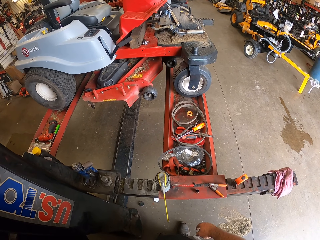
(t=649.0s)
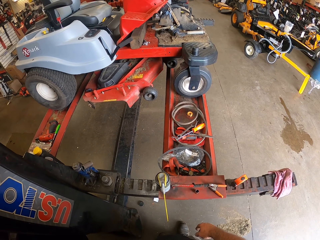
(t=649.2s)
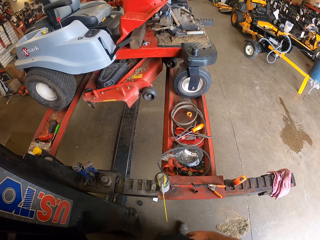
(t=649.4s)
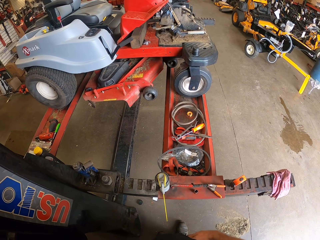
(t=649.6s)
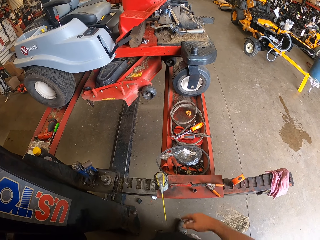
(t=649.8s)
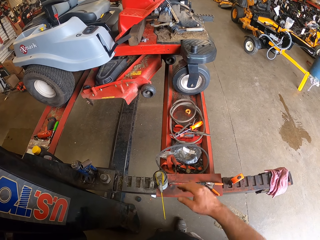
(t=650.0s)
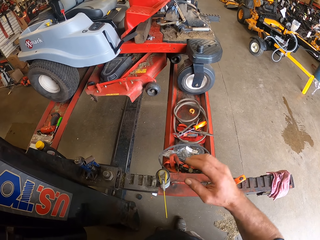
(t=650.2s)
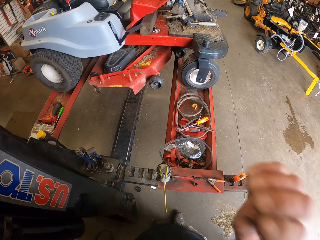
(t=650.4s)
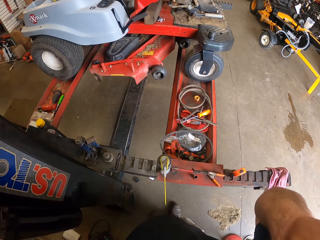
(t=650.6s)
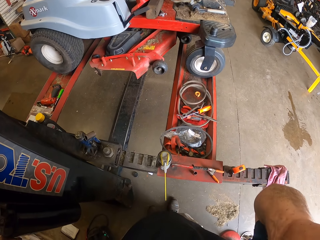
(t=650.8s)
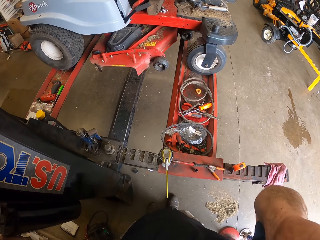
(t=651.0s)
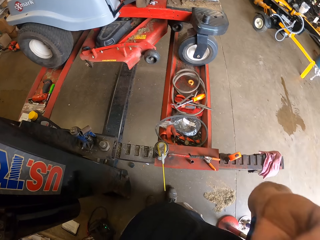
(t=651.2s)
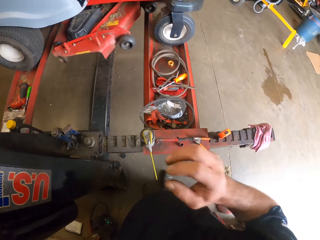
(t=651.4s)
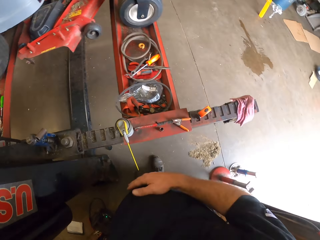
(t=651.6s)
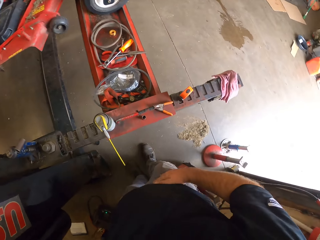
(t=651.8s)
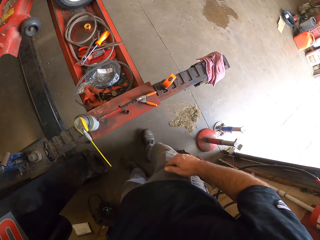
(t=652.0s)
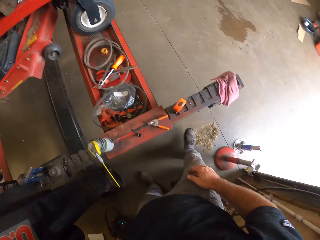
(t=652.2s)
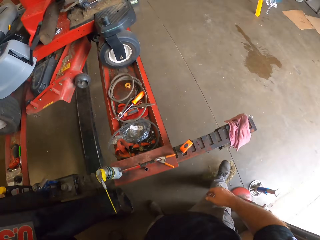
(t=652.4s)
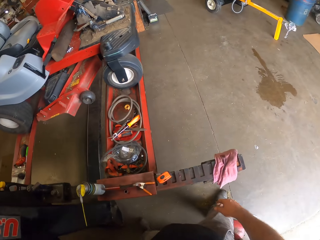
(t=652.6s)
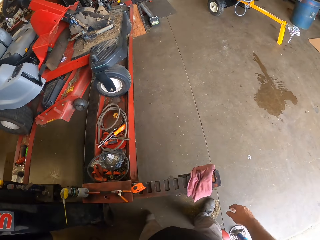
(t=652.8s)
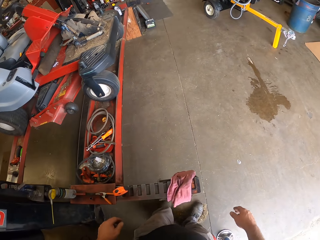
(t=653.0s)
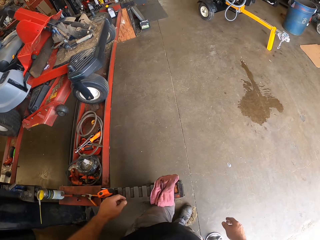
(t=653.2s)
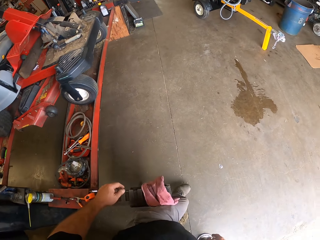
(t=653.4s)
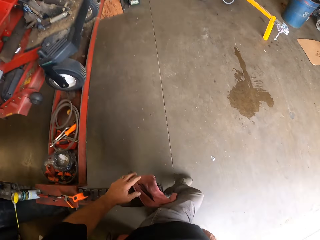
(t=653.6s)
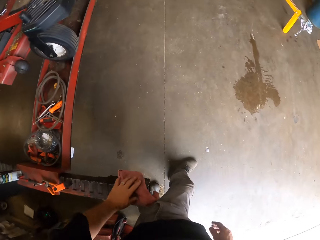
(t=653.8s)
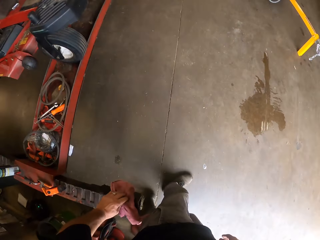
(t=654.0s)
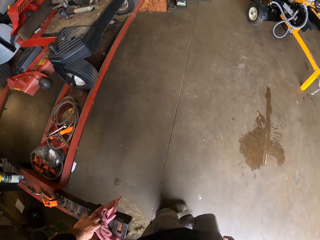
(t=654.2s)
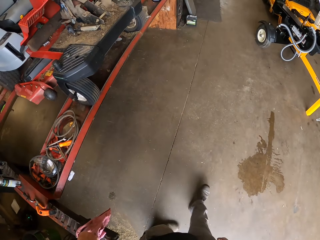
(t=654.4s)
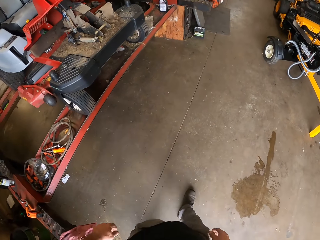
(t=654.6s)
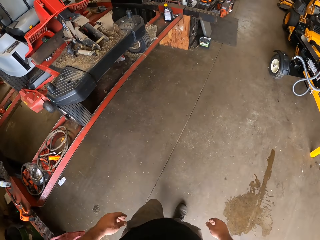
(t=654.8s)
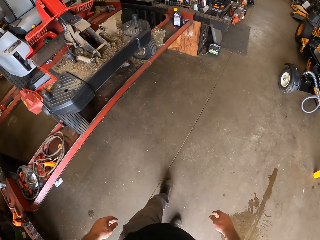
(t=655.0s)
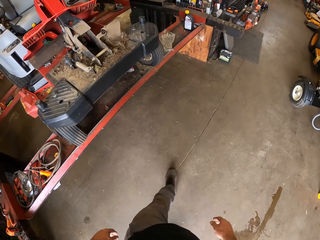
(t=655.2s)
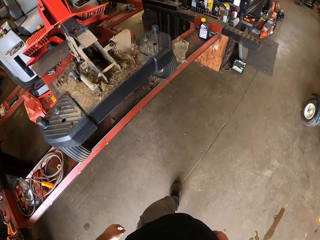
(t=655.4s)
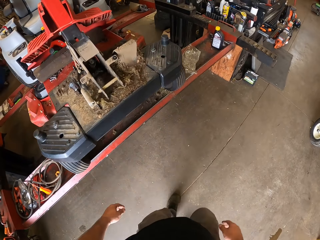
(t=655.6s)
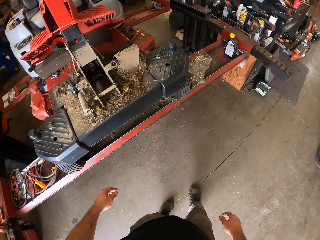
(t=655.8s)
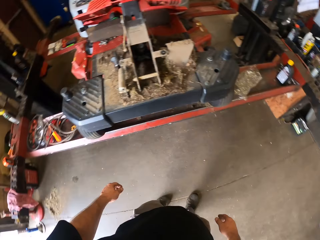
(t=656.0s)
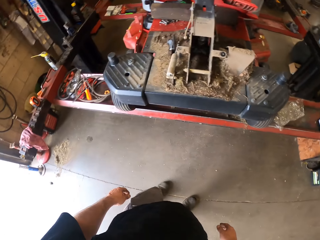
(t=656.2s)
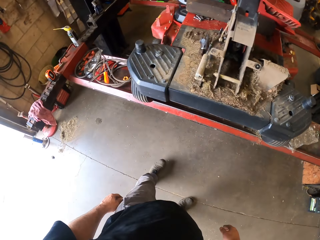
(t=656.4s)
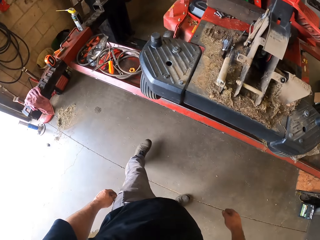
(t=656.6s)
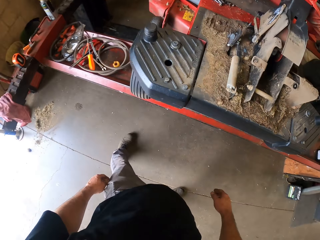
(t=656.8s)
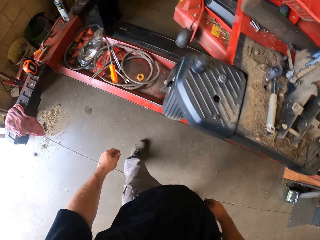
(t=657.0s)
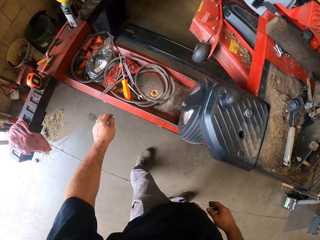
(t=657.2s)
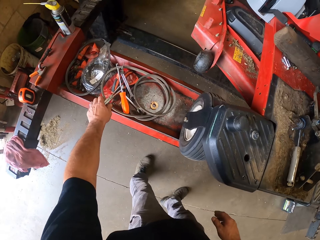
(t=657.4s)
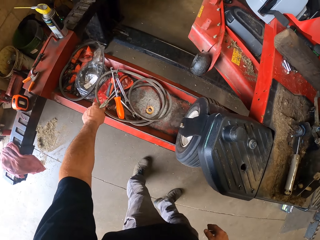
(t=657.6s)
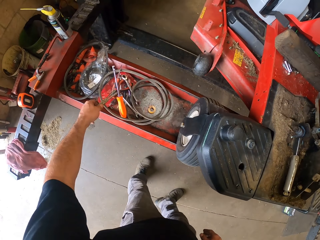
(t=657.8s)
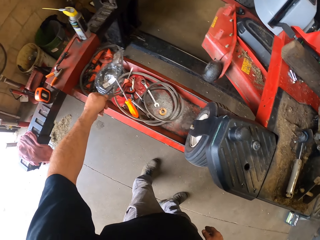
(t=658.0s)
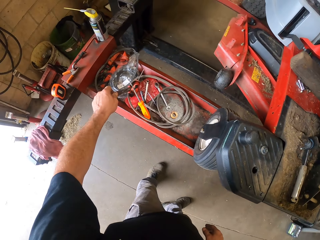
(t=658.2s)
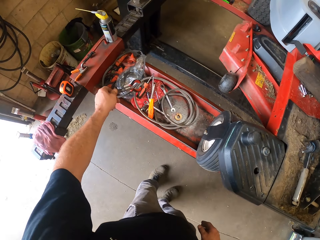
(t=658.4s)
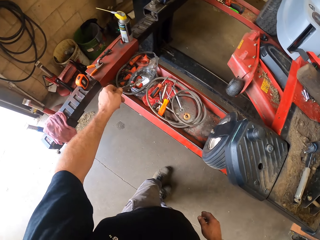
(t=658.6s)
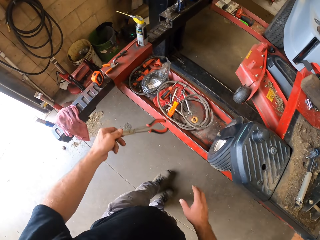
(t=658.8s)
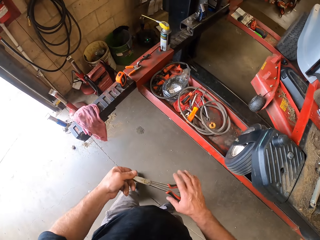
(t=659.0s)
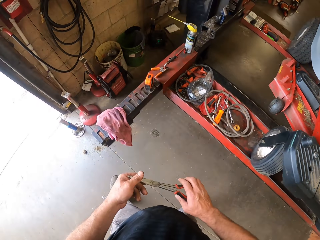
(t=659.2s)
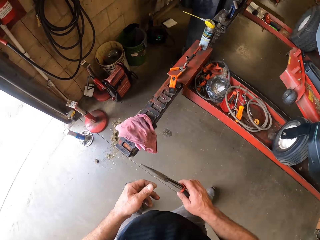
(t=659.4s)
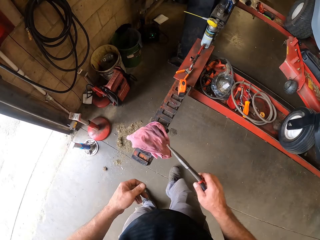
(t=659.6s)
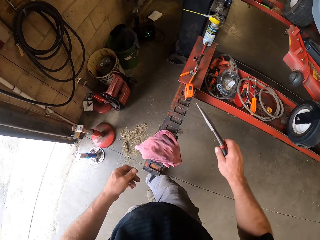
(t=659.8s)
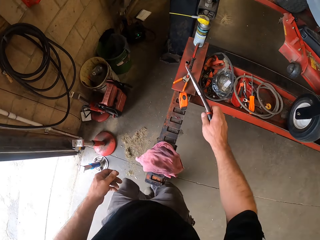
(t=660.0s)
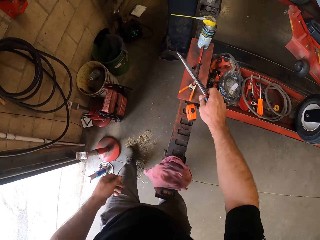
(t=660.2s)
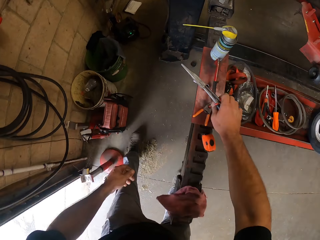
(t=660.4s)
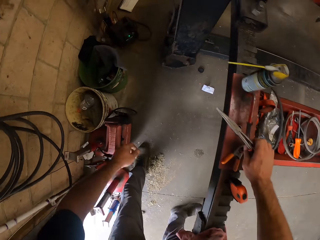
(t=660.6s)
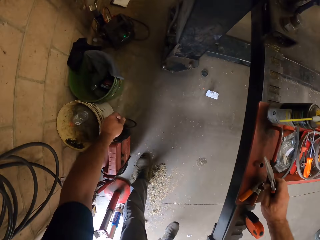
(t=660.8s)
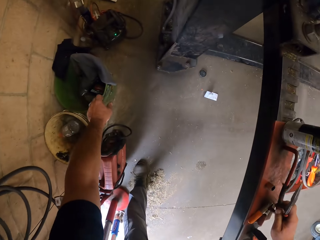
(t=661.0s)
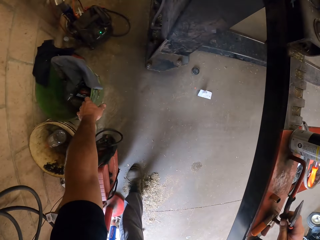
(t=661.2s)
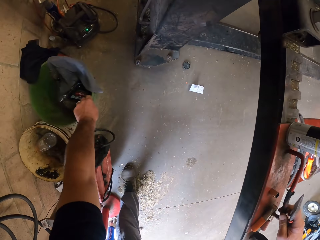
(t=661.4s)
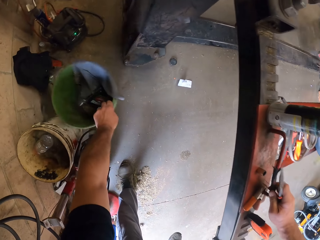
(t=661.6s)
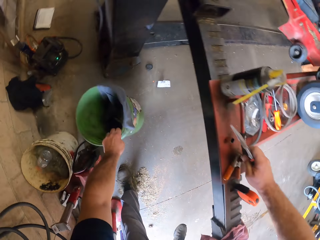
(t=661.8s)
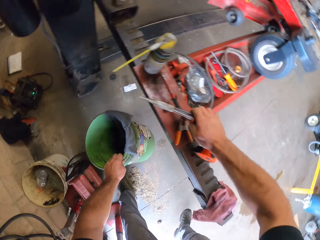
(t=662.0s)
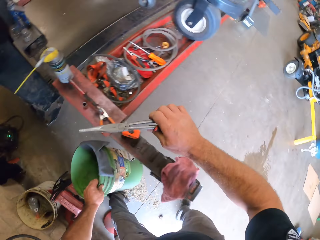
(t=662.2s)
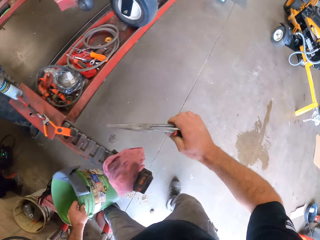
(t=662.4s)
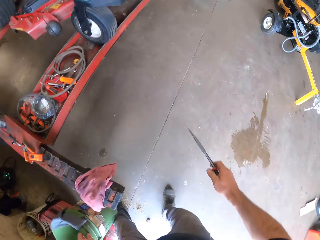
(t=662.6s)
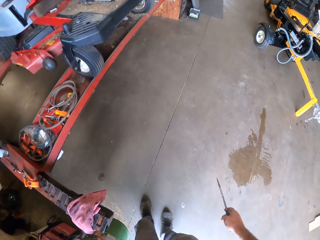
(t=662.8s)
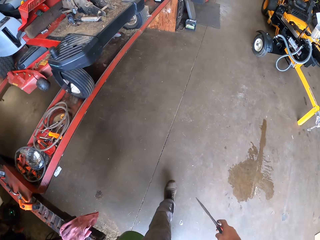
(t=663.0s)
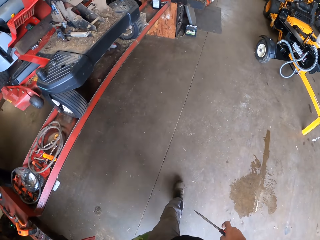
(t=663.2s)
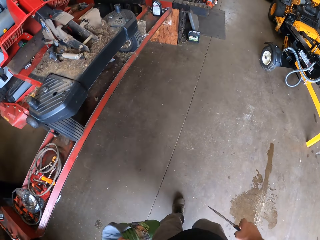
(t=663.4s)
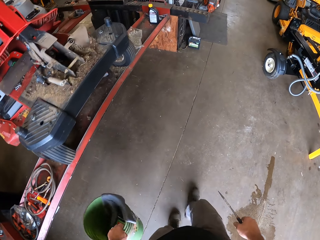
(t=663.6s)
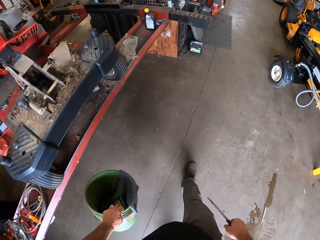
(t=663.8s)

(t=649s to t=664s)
The camera wearer touches his face with his right hand. He adjusts the camera. He touches his right leg with his right hand. He walks around. He adjusts a piece of cloth on the workbench with his left hand. He picks up the pair of shears from the workbench with his left hand. He passes the pair of shears from his left hand to his right hand. He walks around. He places his right hand on the workbench. He picks up a bucket from the floor with his left hand.

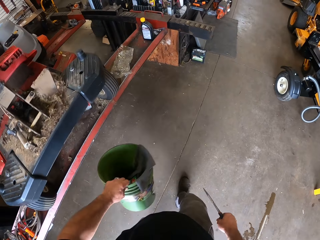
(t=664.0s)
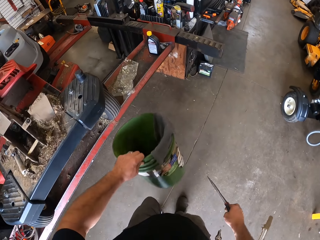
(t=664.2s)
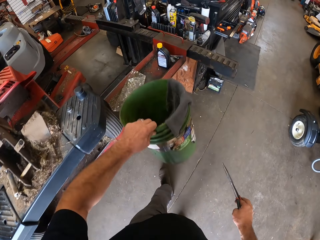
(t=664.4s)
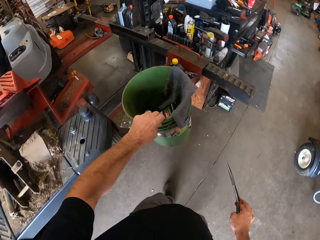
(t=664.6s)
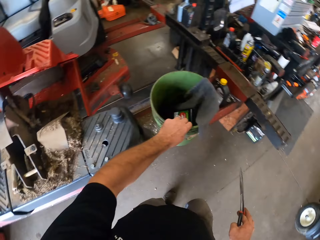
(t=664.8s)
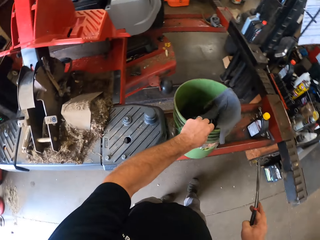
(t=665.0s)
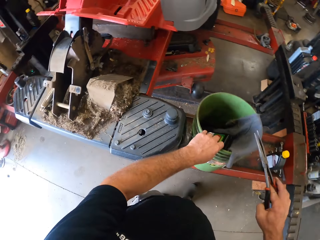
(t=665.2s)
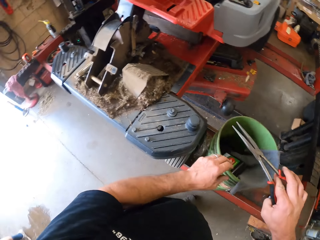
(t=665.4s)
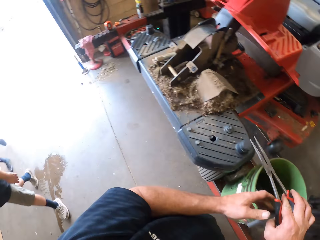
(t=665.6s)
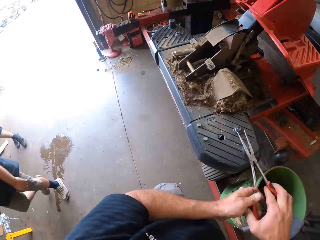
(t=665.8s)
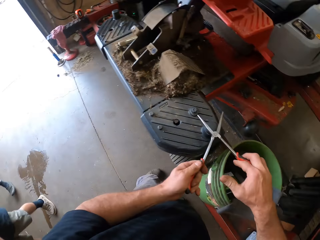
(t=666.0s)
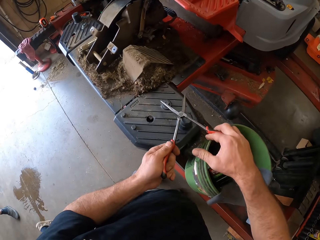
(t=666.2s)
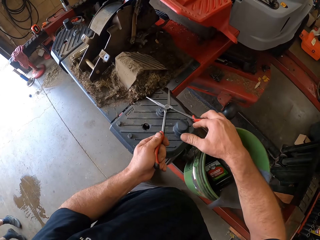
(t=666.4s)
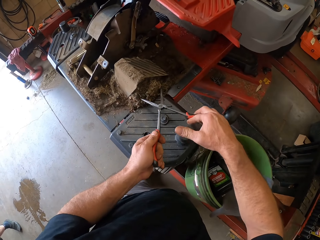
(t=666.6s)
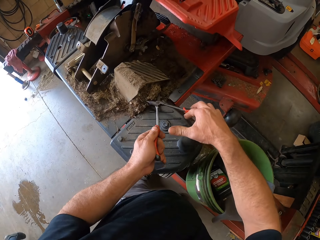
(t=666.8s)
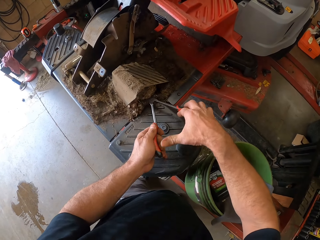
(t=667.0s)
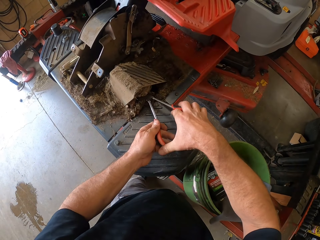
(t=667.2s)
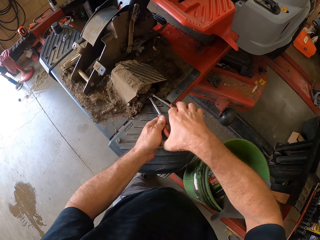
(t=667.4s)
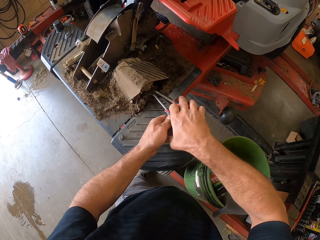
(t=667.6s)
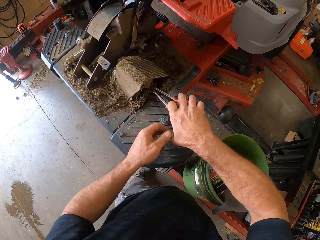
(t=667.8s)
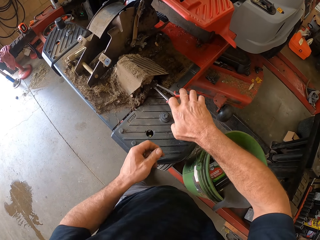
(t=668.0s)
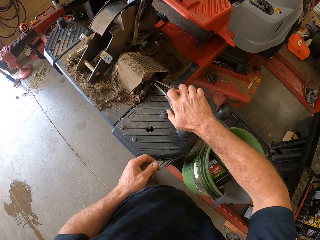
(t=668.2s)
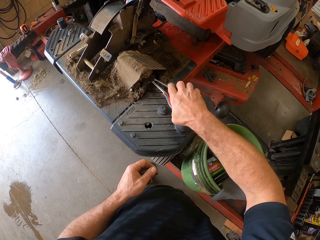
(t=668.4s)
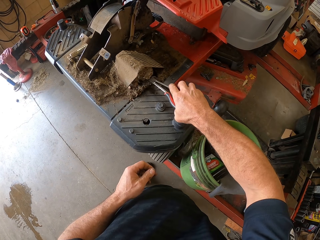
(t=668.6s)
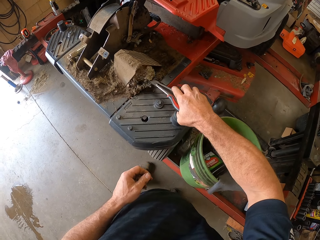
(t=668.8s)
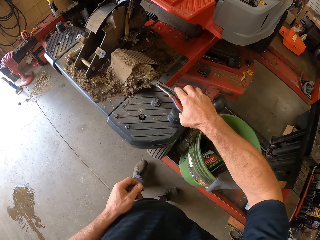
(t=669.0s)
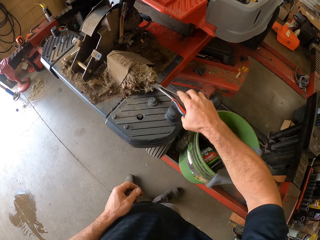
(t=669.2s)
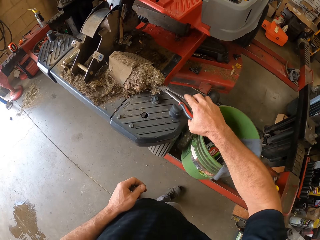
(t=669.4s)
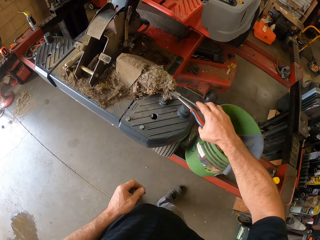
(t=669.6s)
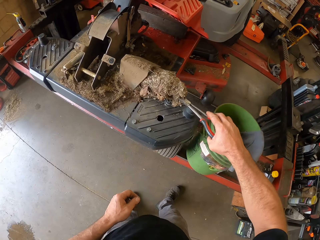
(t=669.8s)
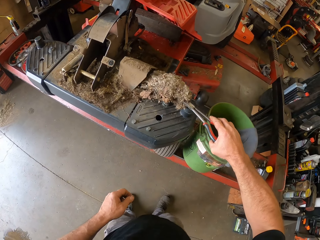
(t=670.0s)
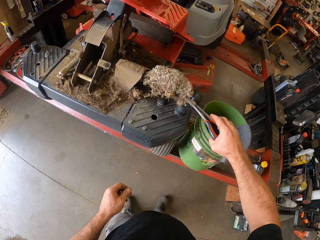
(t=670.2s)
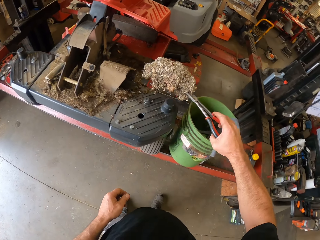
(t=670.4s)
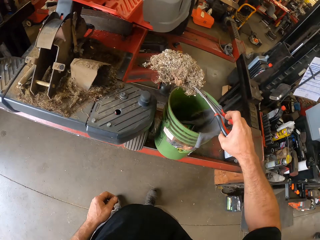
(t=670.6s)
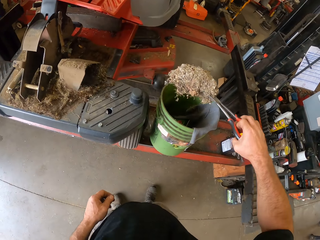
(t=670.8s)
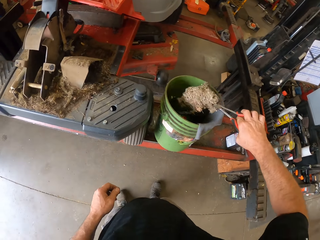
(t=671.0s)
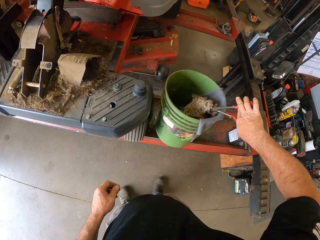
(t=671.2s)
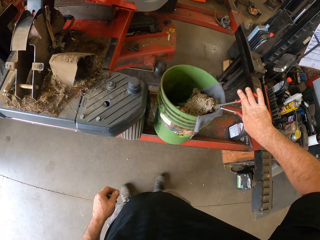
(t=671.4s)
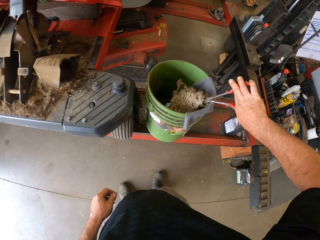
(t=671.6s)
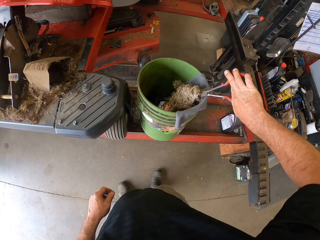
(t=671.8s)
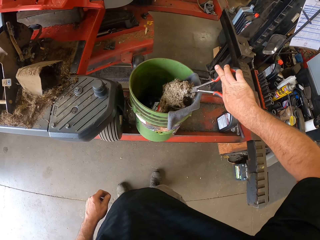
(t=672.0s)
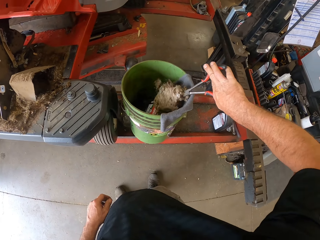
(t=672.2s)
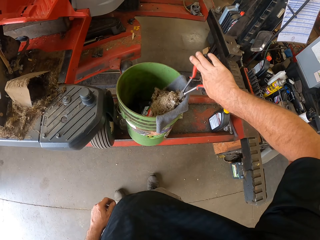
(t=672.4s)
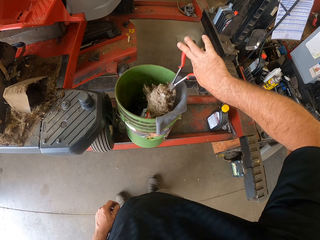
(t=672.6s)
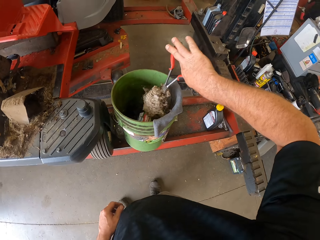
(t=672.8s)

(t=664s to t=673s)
The camera wearer places the bucket on the workbench. He holds the shears with both his hands. He packs sand from the machine with the shears in both his hands. He places the sand in the shears into the bucket on the workbench.
